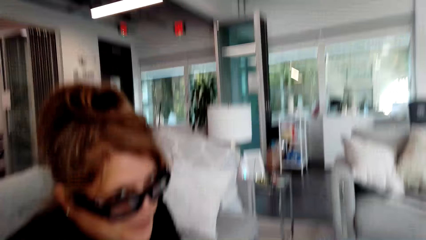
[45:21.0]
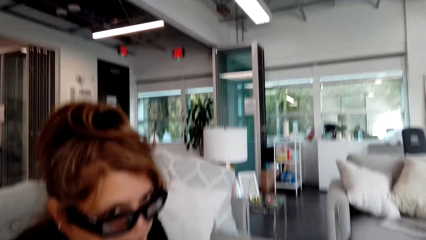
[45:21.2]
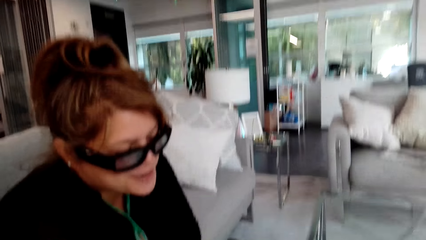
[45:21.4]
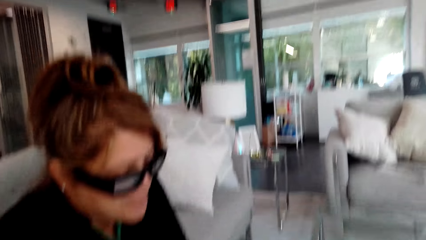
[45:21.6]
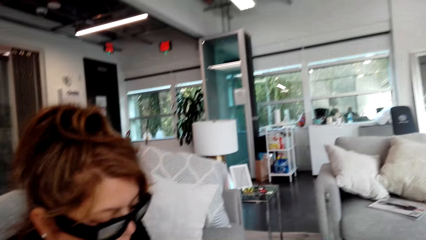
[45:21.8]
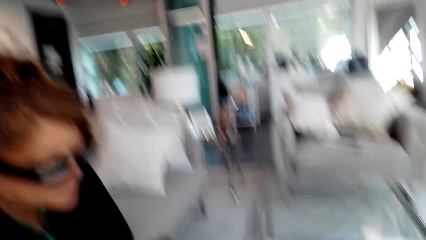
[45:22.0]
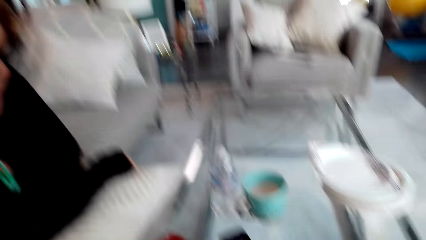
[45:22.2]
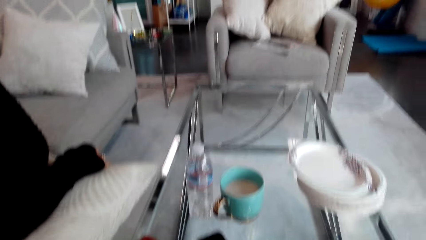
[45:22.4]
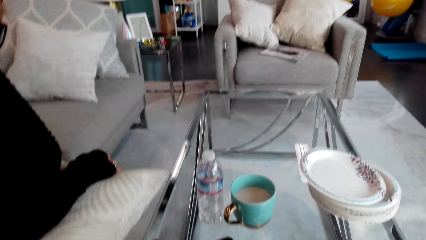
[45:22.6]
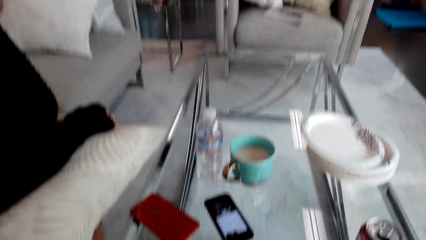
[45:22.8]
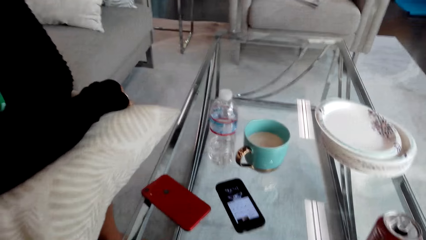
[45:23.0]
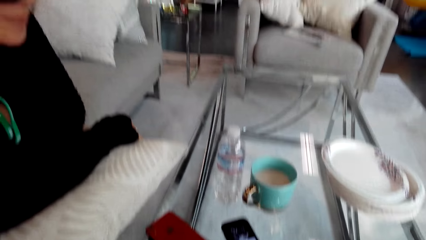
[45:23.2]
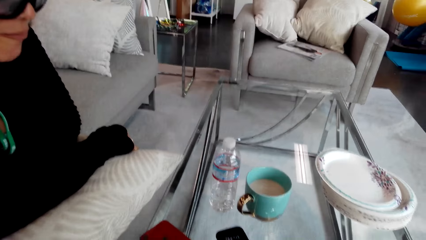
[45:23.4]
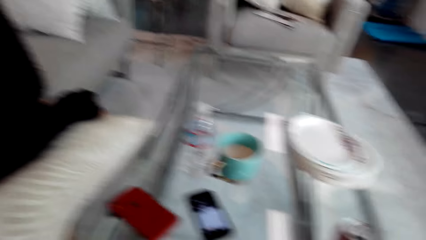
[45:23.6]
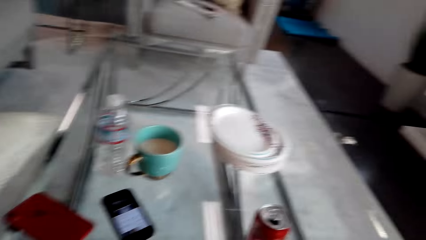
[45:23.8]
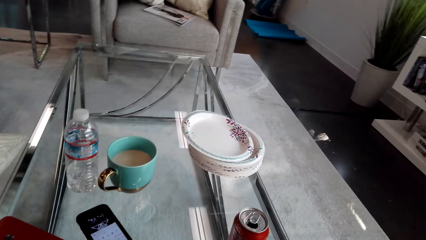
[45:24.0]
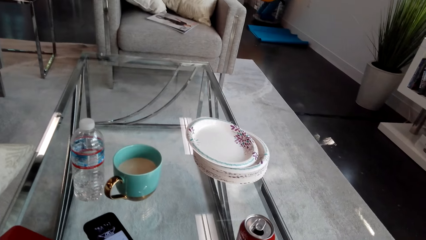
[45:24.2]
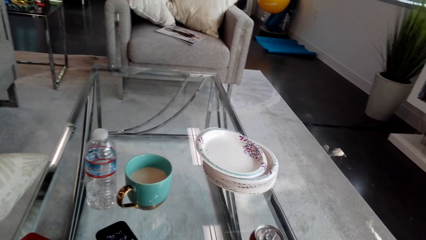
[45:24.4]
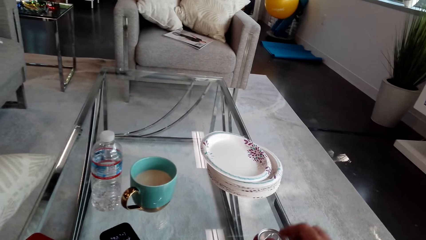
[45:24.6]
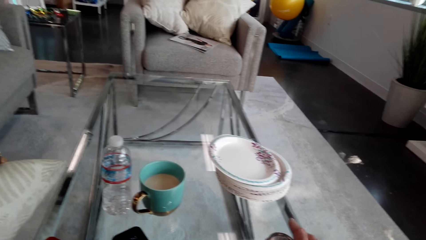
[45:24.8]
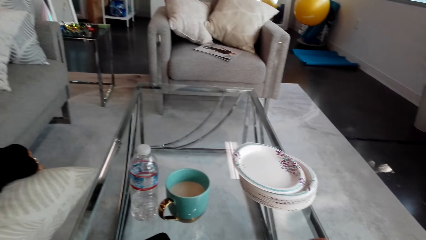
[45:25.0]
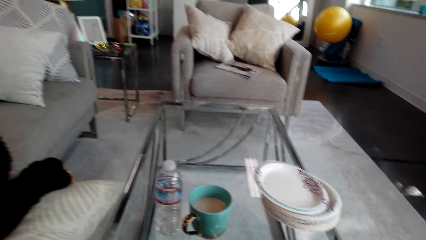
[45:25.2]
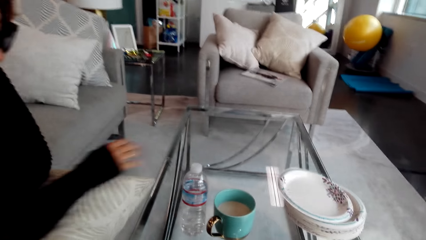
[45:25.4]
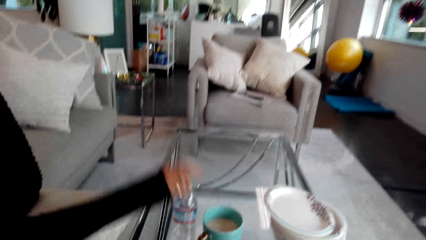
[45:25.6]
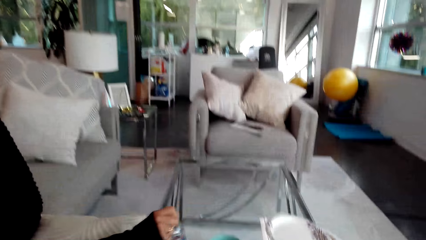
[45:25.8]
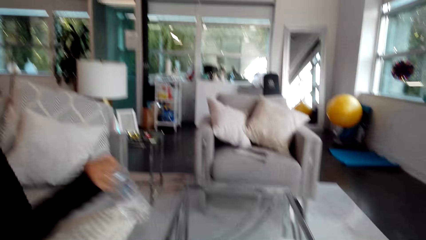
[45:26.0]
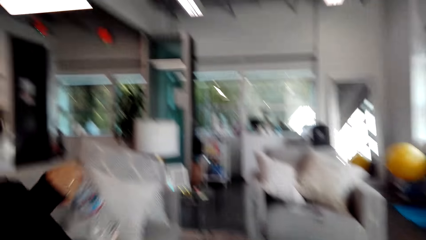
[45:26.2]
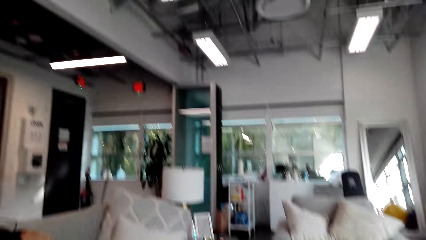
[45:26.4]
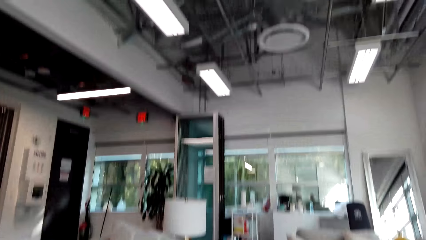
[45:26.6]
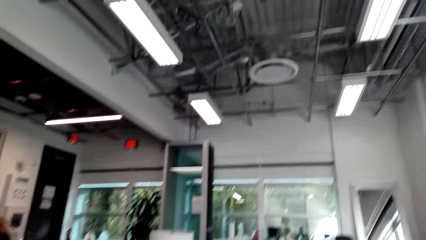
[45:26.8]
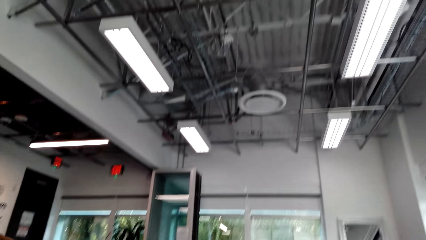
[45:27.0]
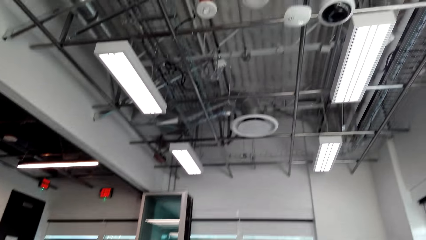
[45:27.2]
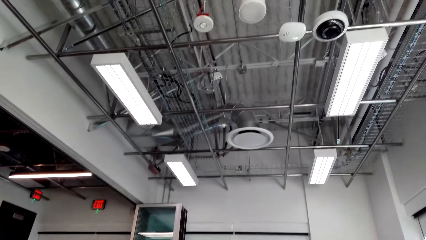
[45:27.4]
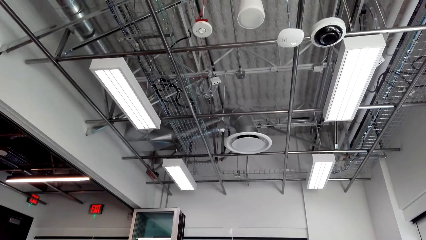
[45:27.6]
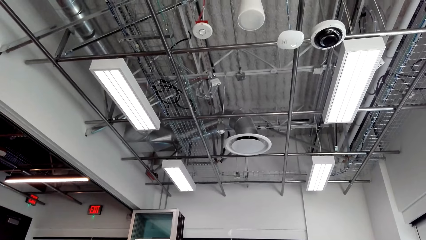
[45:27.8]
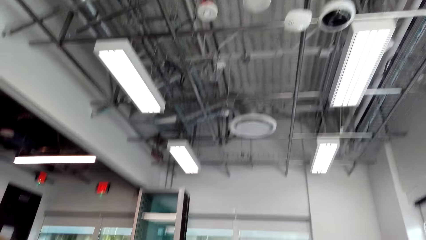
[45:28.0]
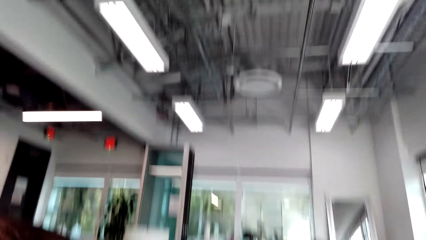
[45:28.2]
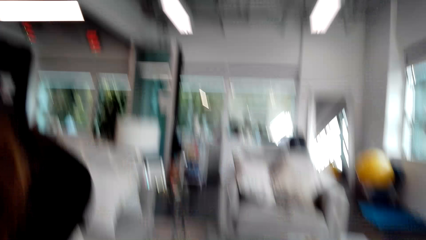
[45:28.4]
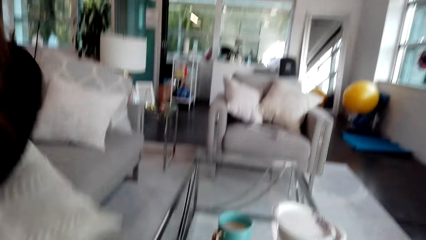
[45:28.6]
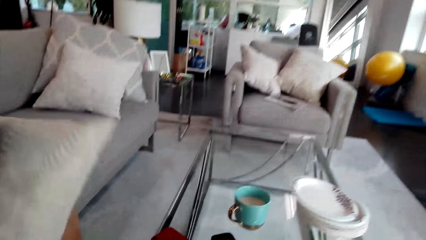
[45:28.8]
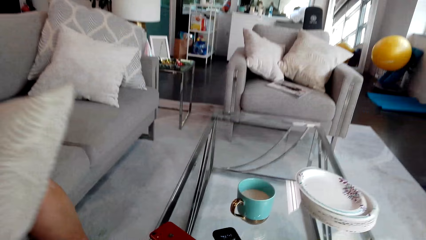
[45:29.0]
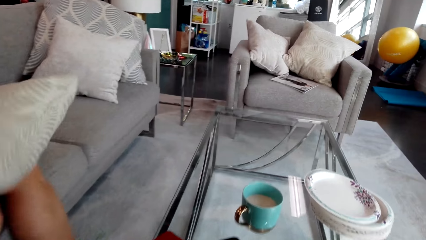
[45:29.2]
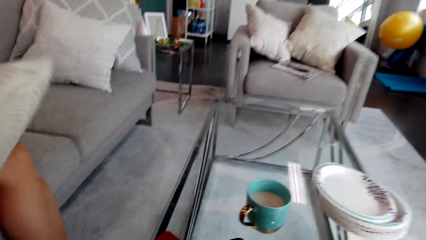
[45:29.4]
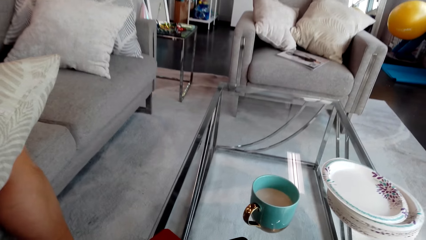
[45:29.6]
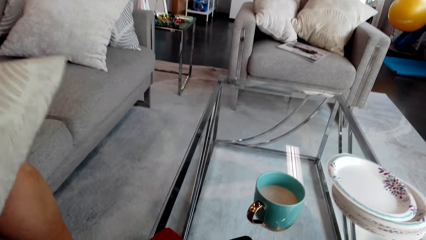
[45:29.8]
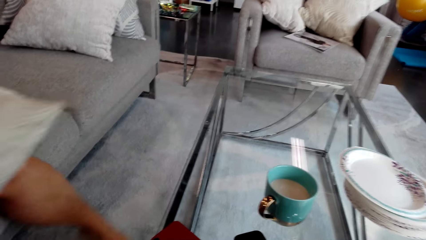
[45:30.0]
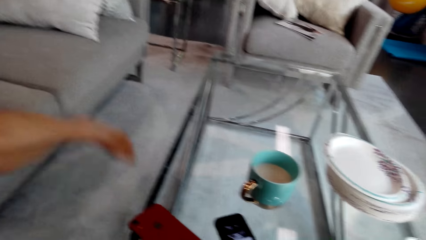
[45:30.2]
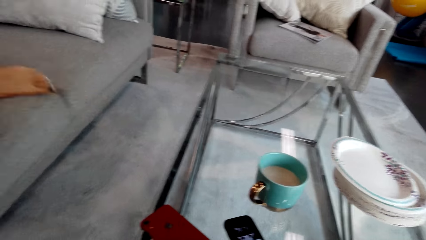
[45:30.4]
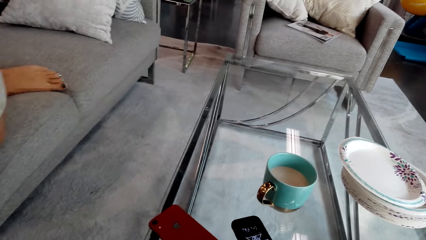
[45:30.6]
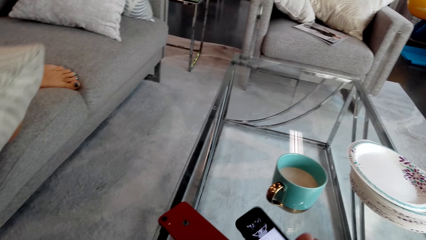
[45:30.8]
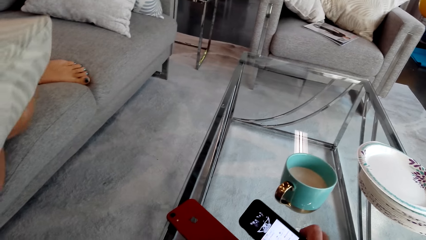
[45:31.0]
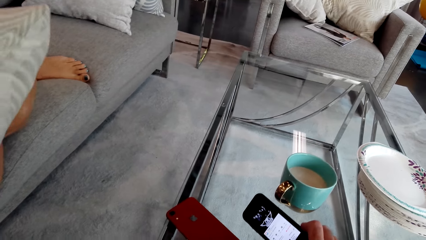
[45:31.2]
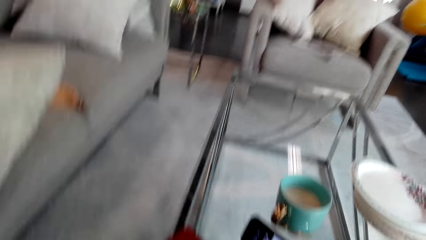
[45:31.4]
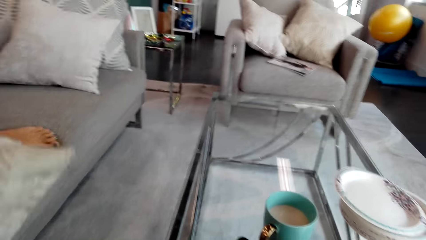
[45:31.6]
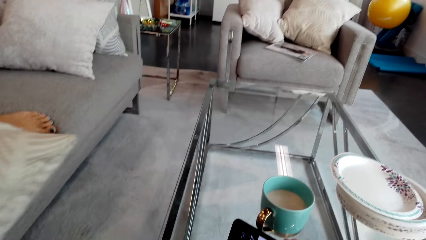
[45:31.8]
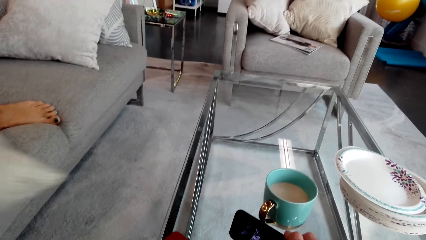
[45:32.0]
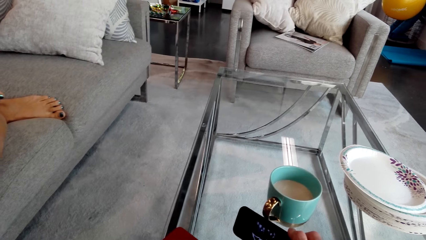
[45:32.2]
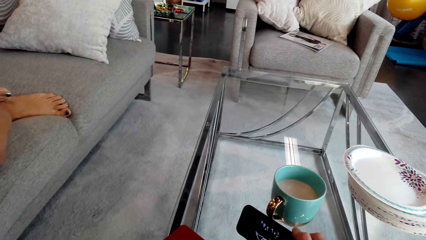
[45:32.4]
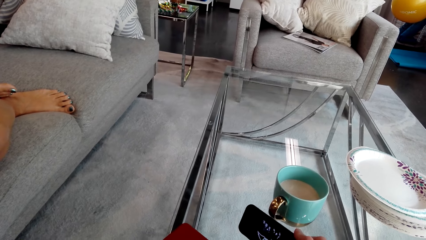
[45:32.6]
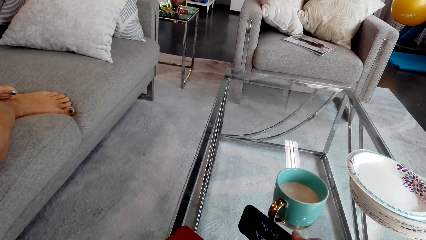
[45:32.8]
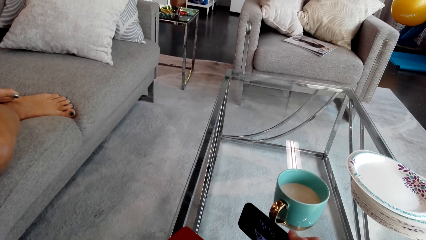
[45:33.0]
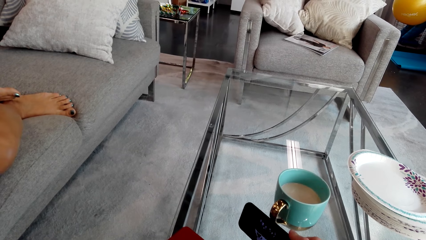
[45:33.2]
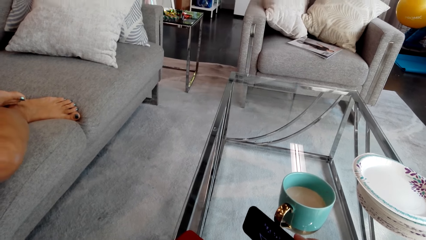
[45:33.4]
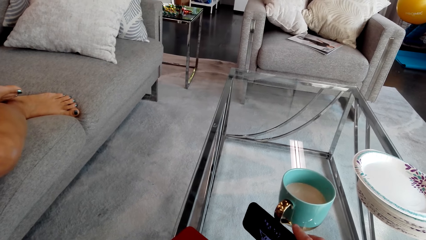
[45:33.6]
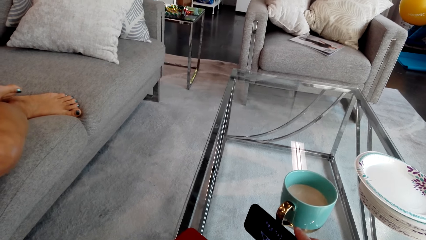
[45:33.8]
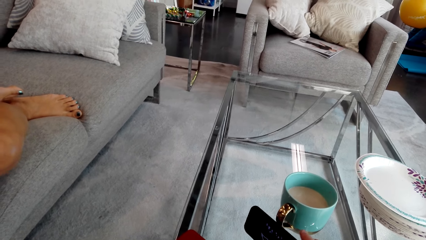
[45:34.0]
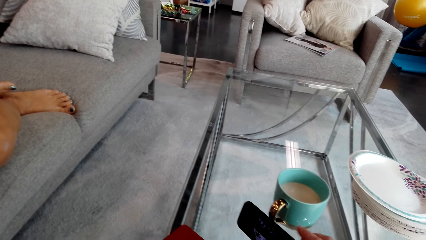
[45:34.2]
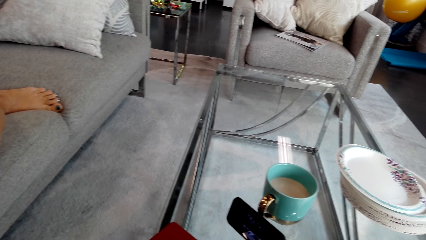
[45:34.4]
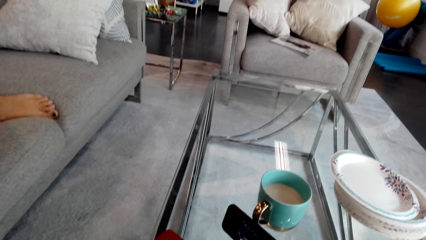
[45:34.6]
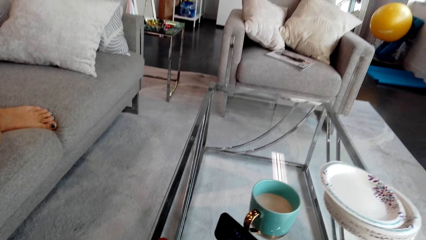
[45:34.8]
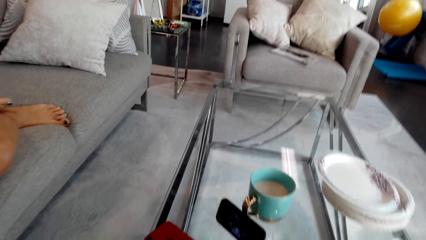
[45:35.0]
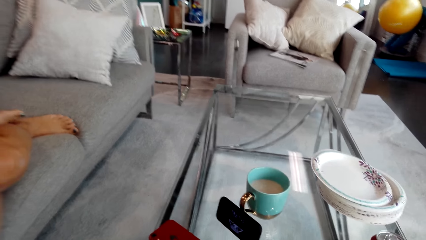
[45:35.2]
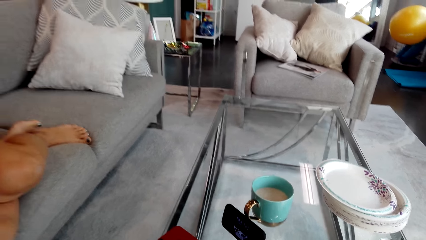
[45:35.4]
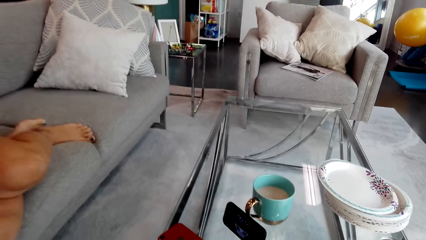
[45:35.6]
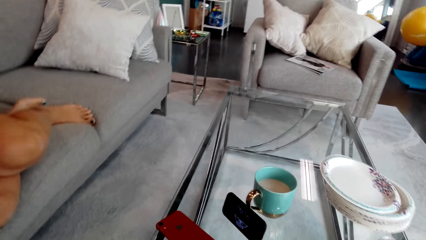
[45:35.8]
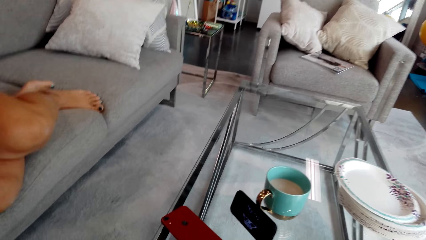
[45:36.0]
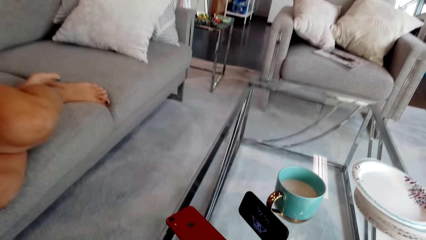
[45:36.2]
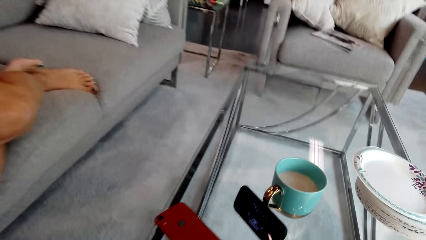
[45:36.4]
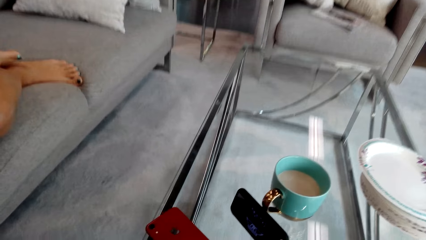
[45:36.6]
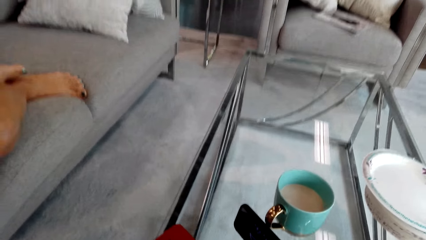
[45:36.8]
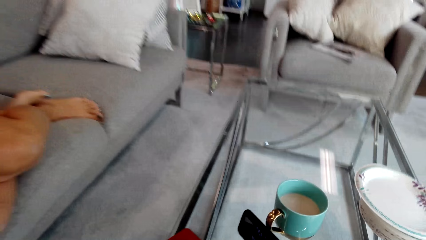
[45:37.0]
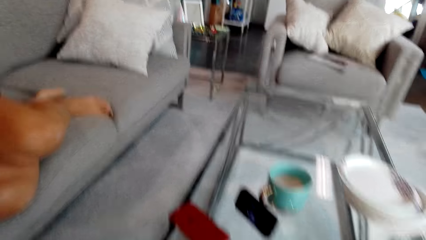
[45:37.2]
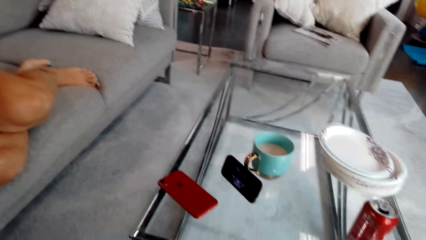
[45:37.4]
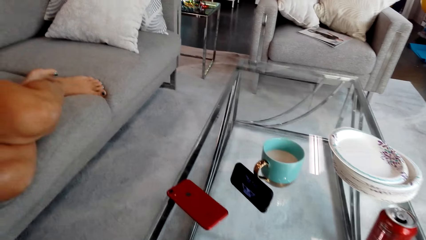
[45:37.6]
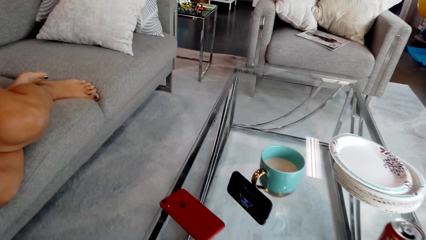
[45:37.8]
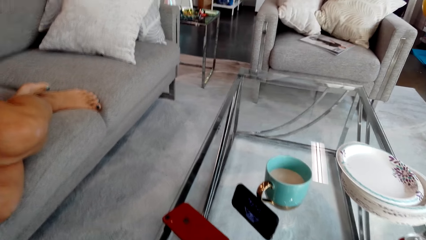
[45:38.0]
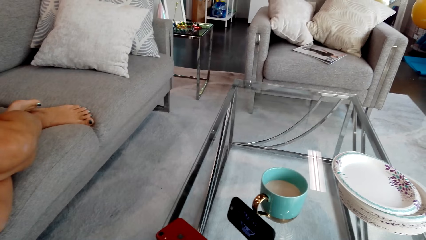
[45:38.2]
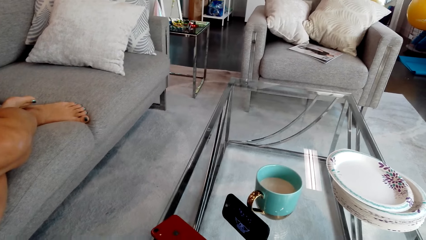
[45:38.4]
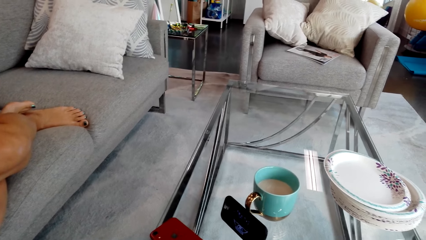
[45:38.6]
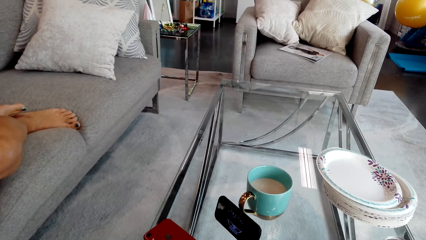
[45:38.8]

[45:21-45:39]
A person looks at the camera wearer. The person stares in the room. The person talks to the camera wearer. The camera wearer plays a tune on a smartphone. They look around. They play a tune on the smartphone. The person talks to the camera wearer. The person picks a bottle of water on the table. The camera wearer talks to the person. They pick the bottle of water from the table. They stare around. They talk to the person. The person puts the leg on a sofa set. The person talks to the camera wearer. The person laughs. The camera wearer operates the mobile phone in the room. The person talks to the camera wearer. The camera wearer talks to the person.
